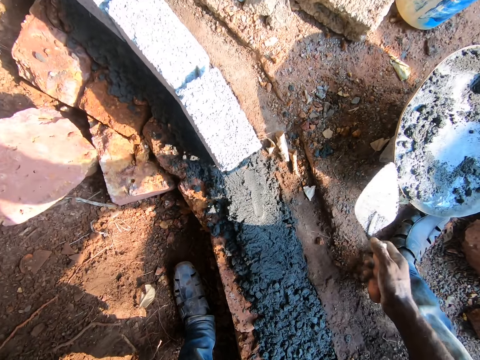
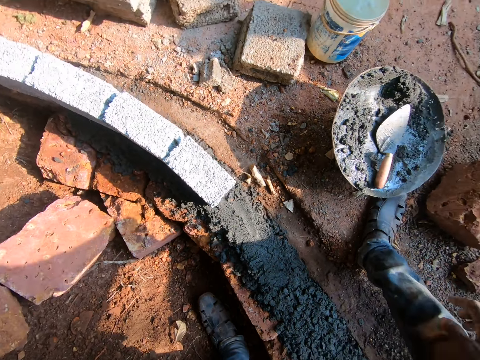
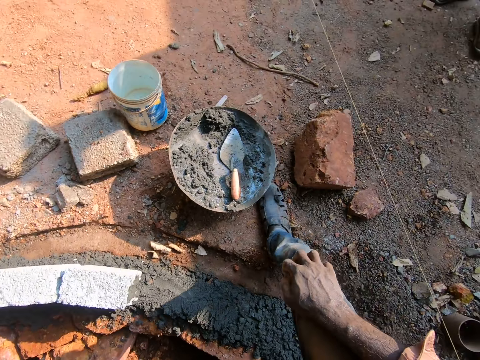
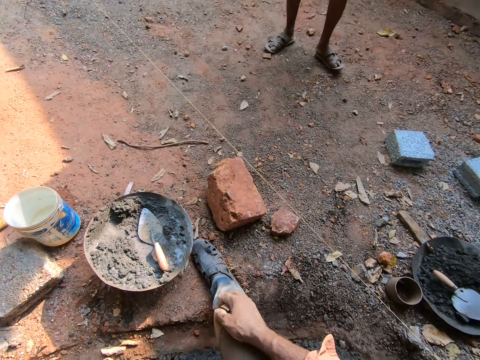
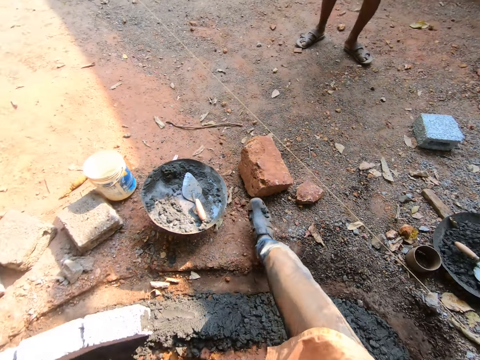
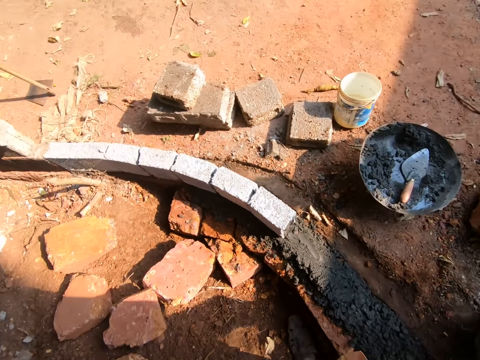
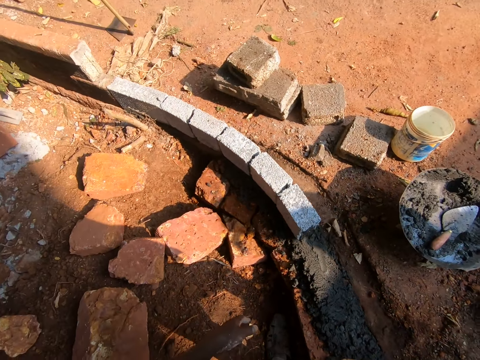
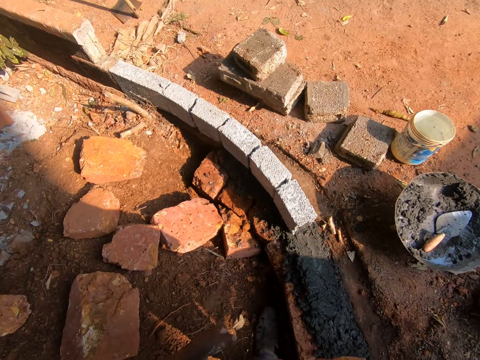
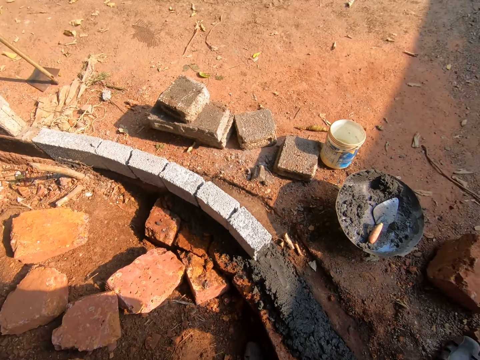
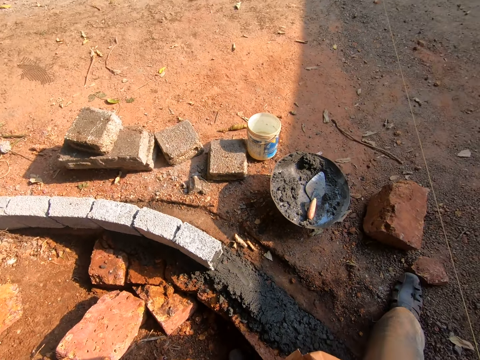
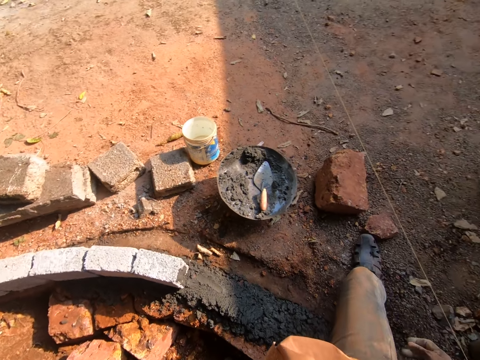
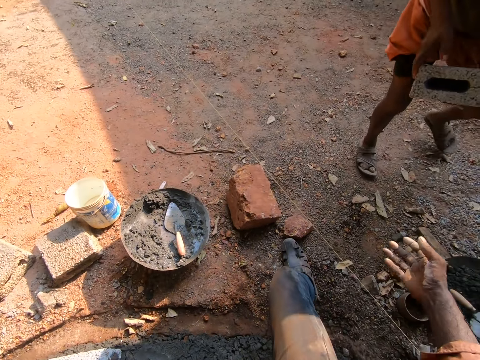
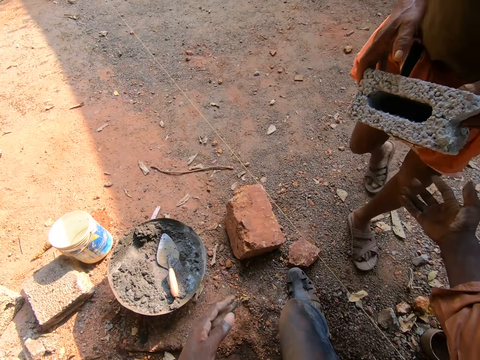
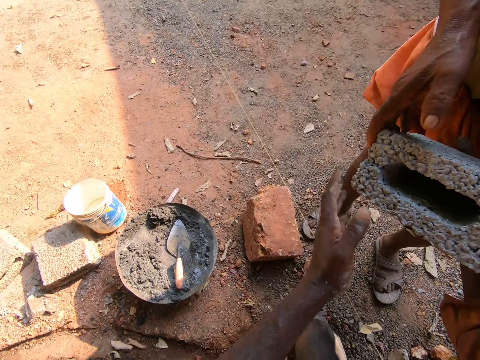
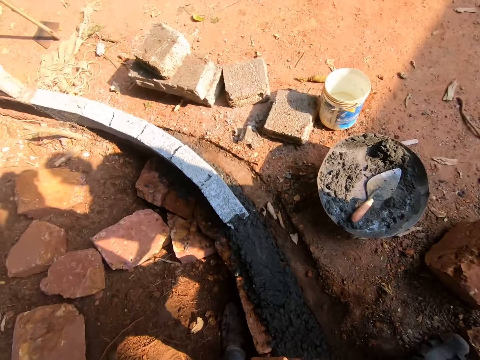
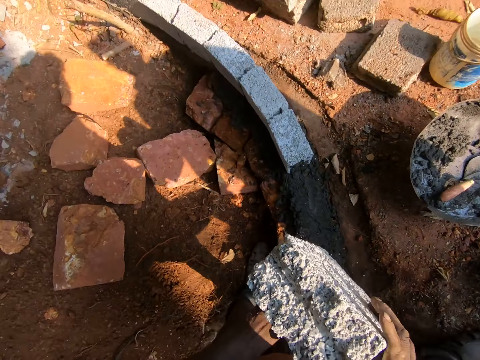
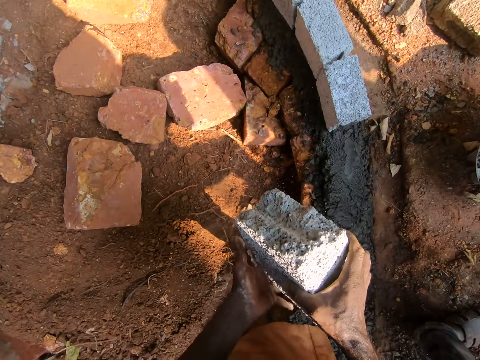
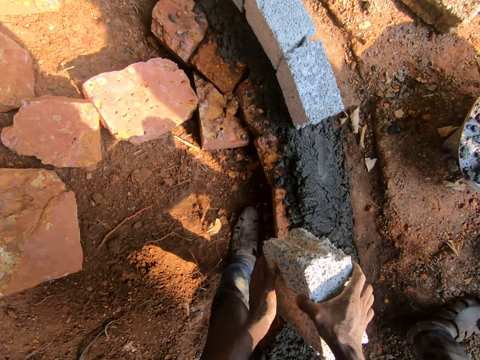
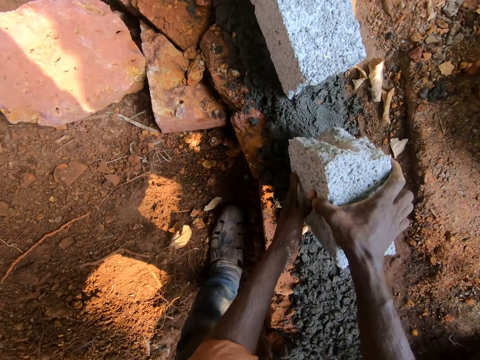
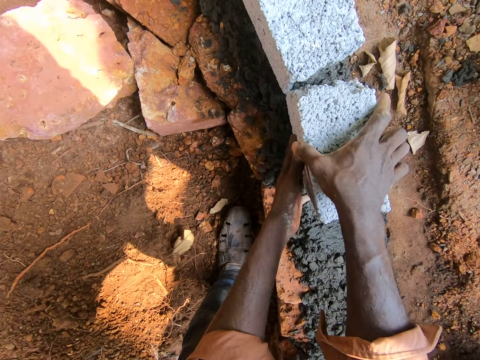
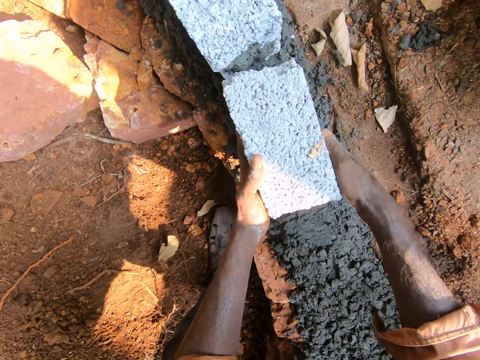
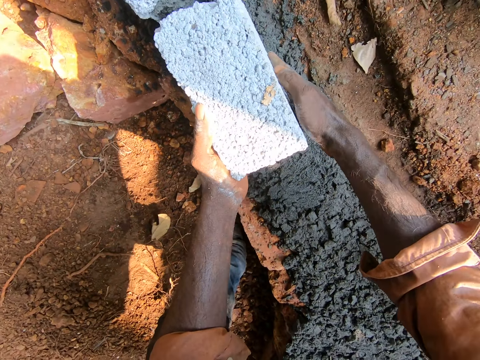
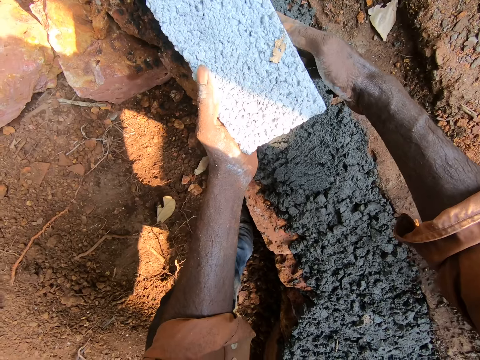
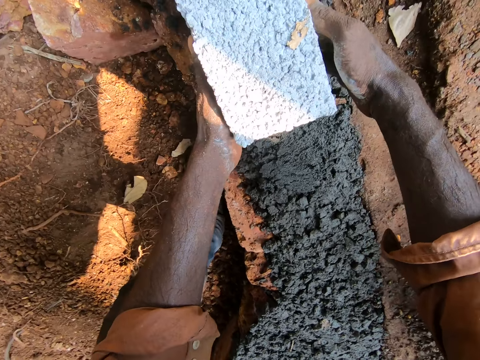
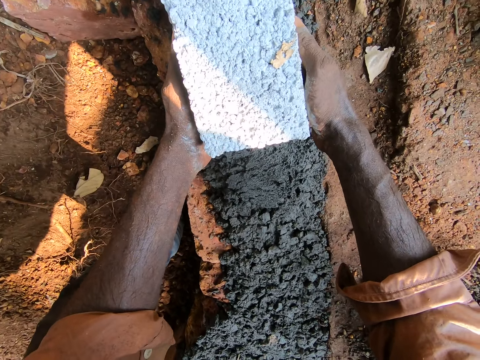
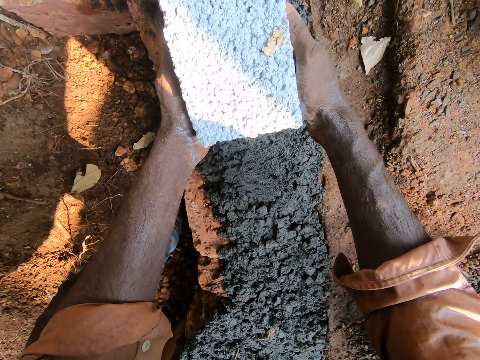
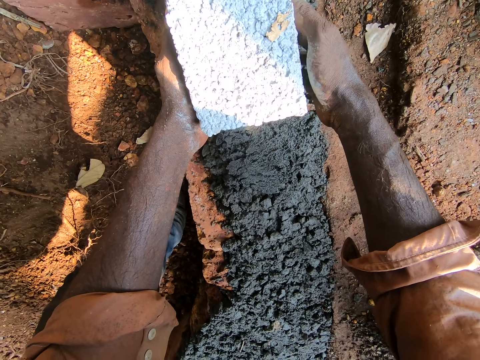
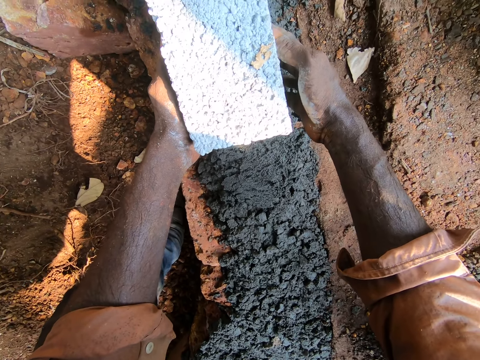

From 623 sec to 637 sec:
The camera wearer drops the trowel in the iron tasla. They take a brick from a man. They put the brick in the furrow. They adjust the brick.

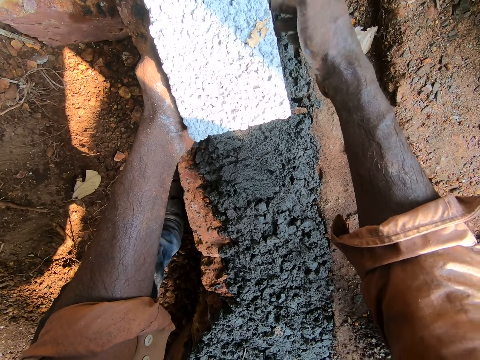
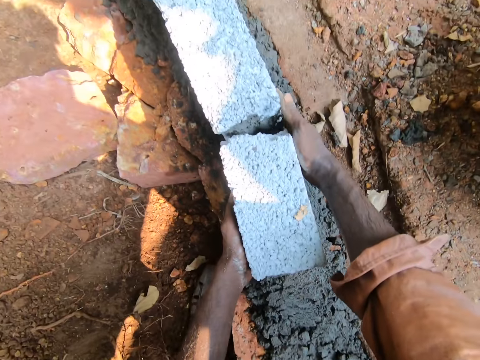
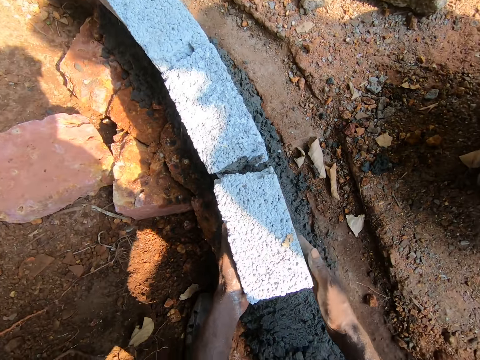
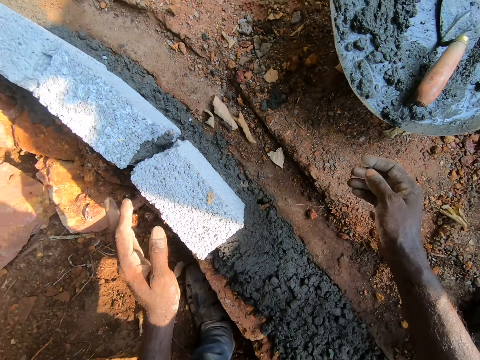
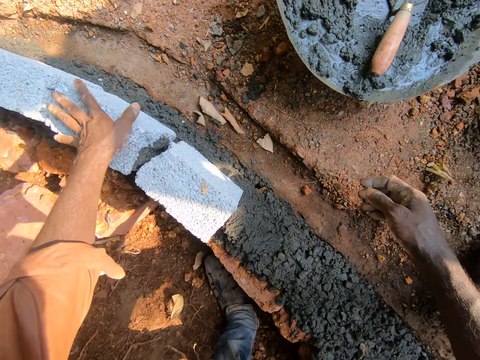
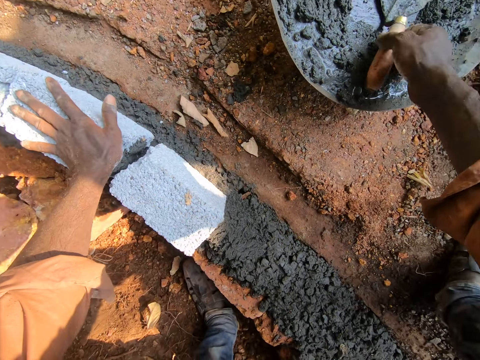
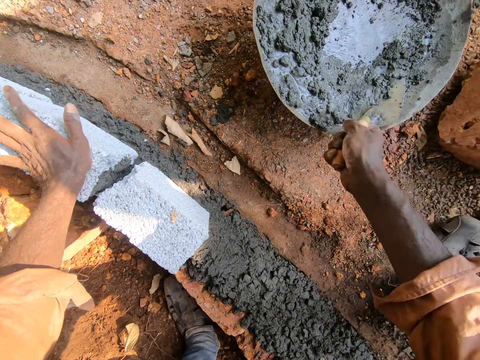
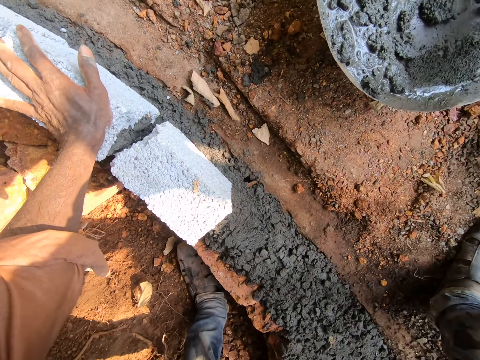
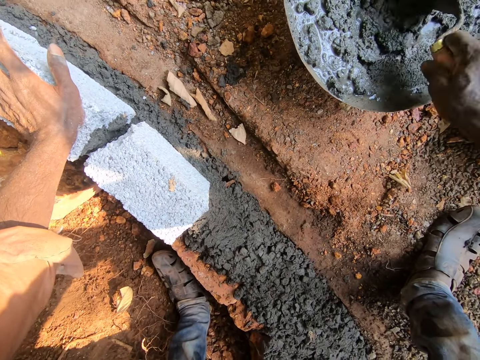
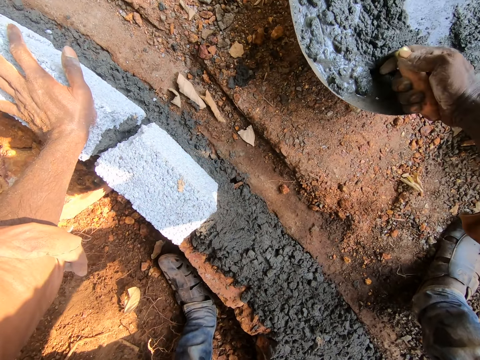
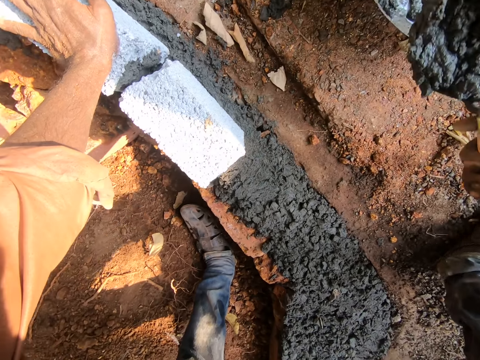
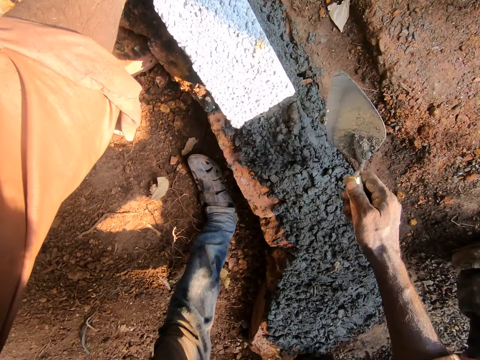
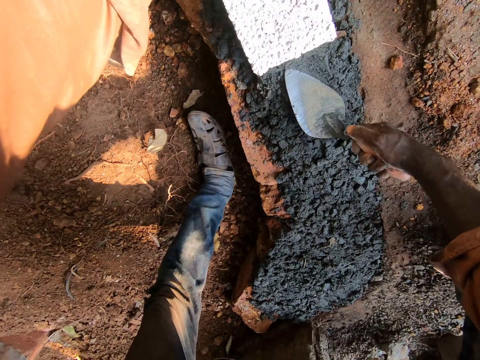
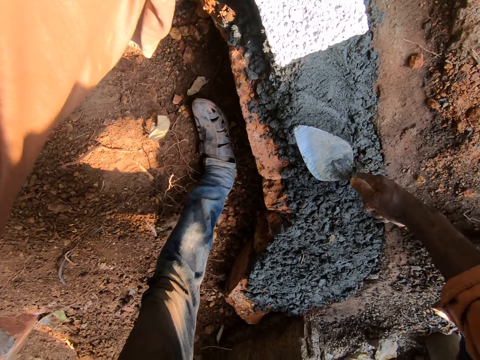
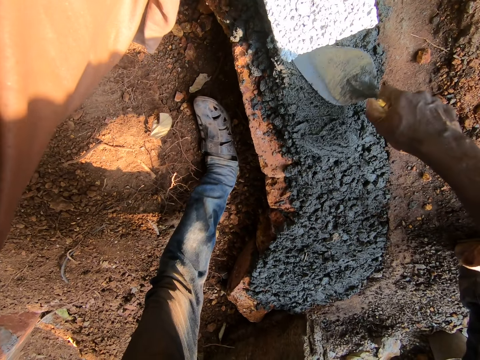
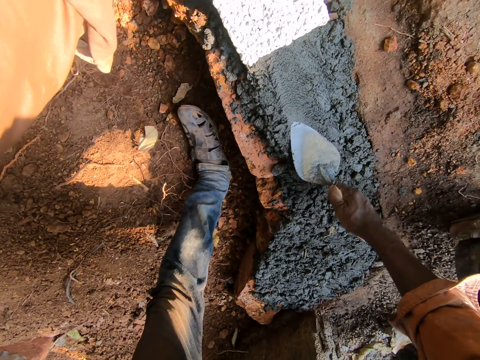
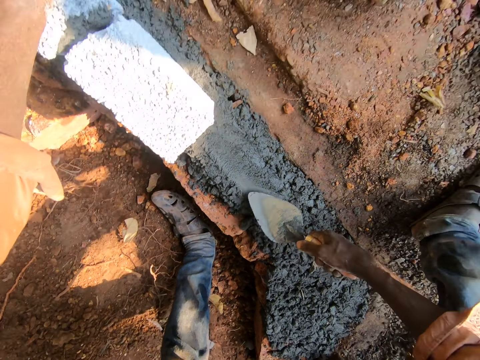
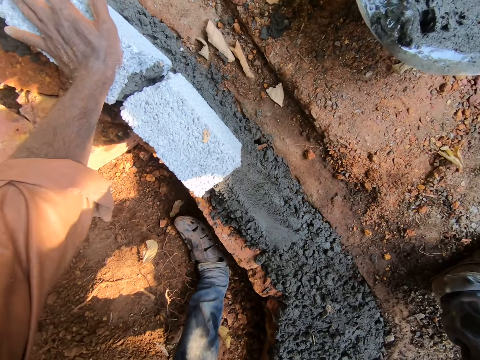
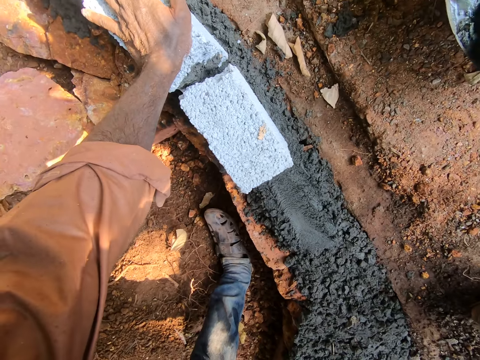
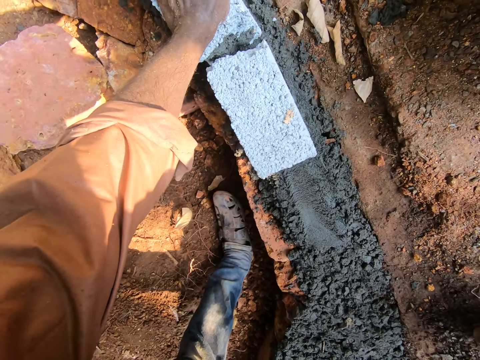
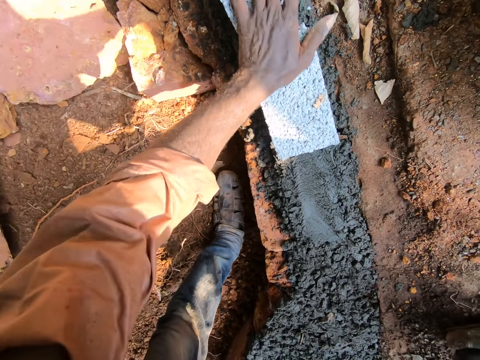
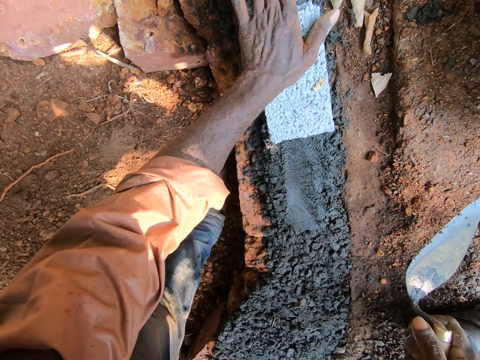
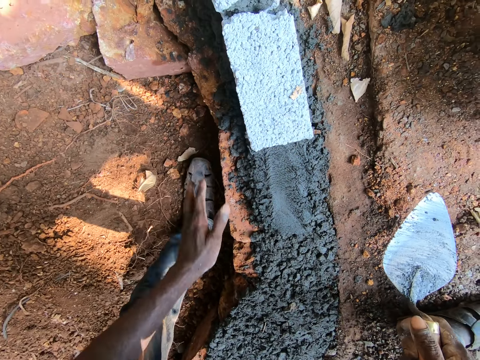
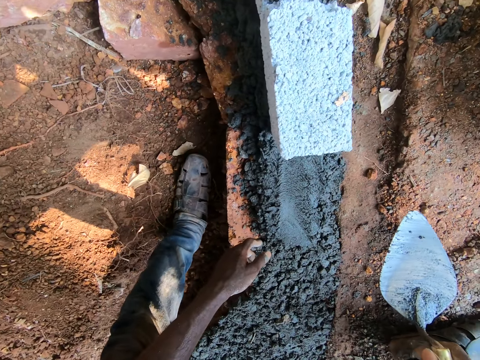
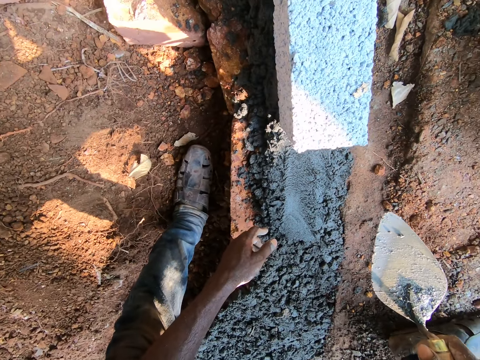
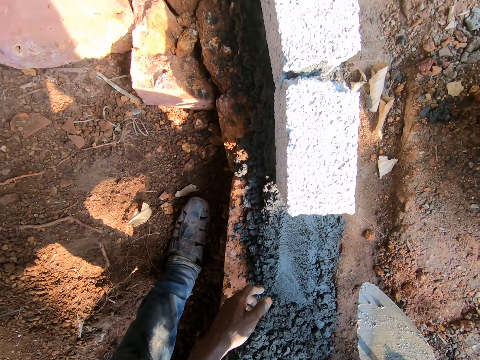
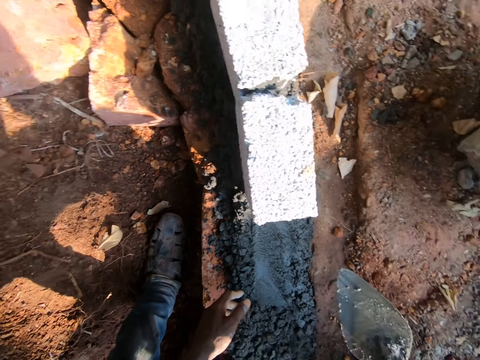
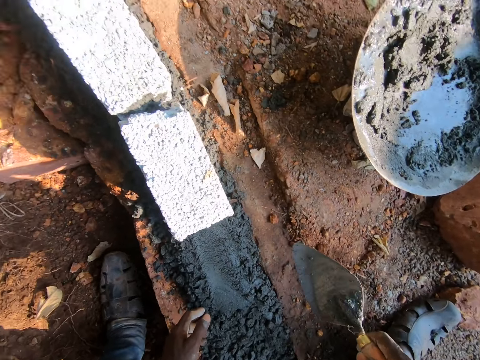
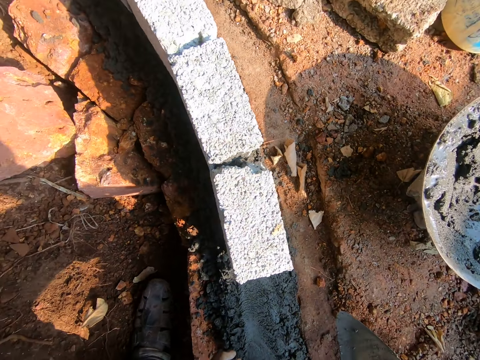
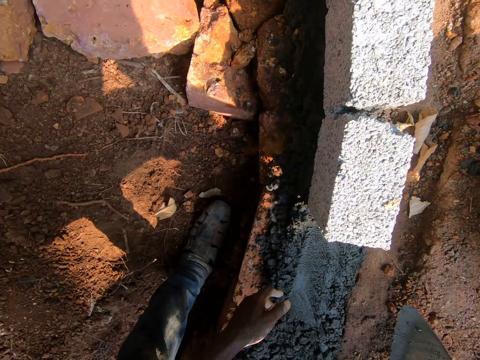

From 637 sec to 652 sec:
The camera wearer picks up the trowel. They scoop concrete with the trowel. They pour the concrete in the furrow. They spread the concrete with the trowel. They scoop the concrete with the trowel. They hold the bricks with the left hand. They look around the furrow.
